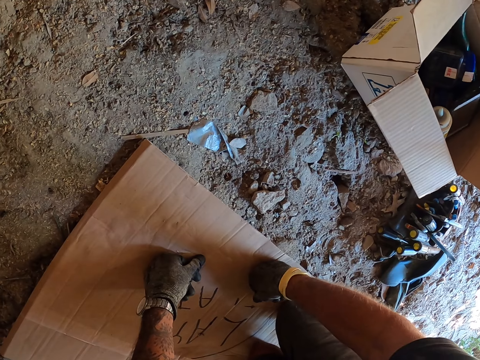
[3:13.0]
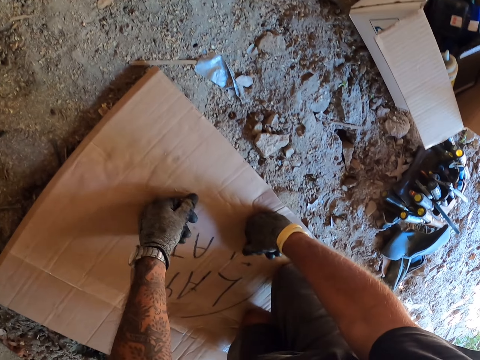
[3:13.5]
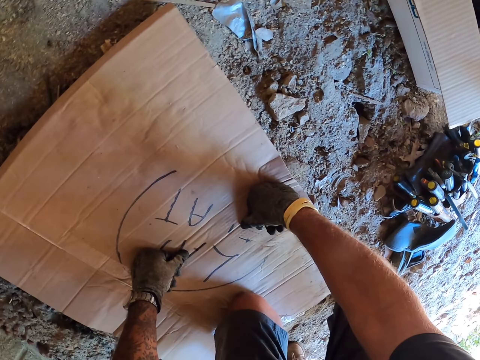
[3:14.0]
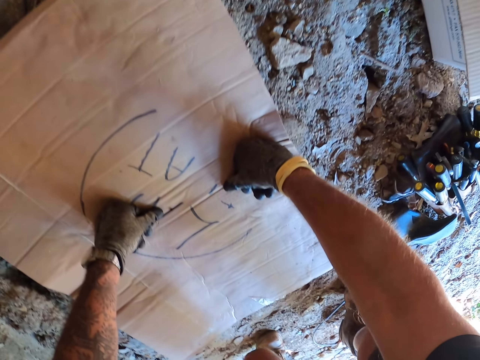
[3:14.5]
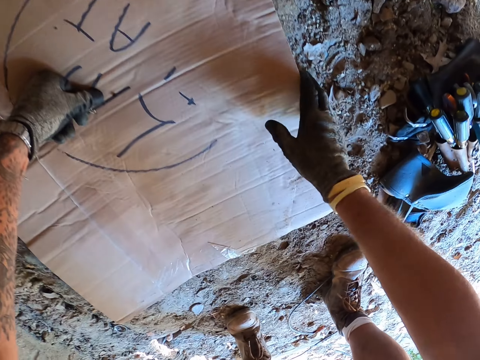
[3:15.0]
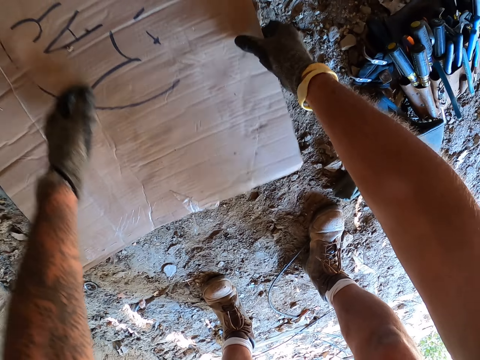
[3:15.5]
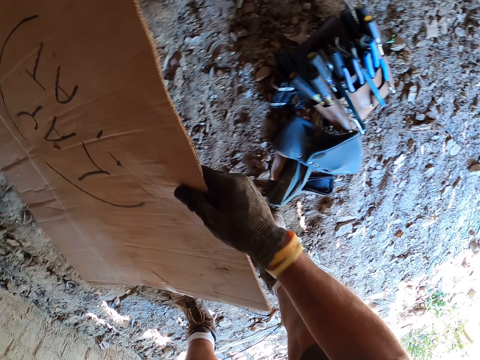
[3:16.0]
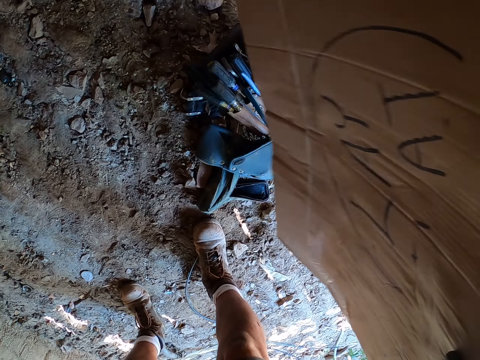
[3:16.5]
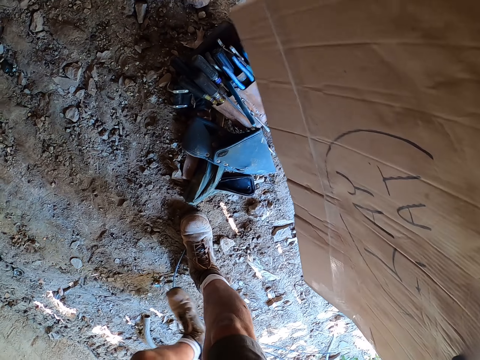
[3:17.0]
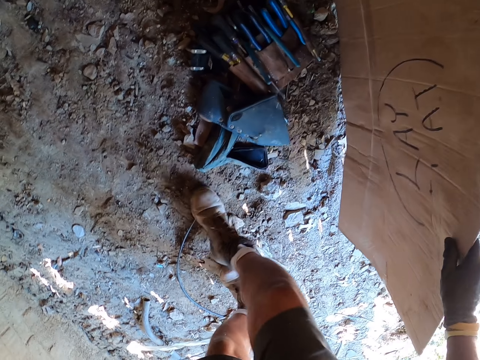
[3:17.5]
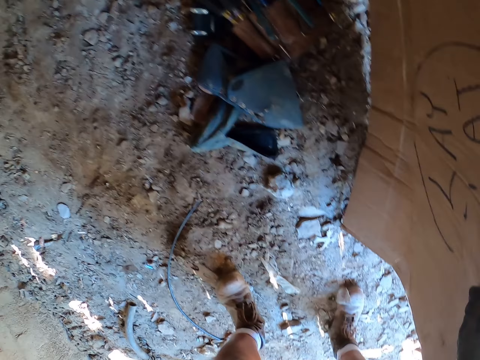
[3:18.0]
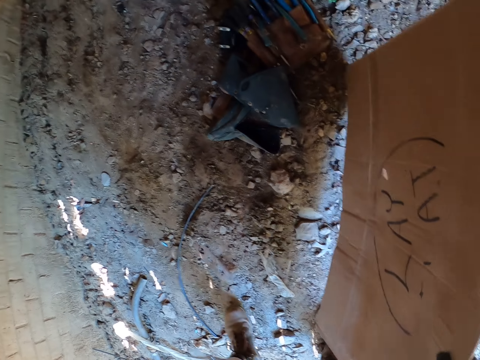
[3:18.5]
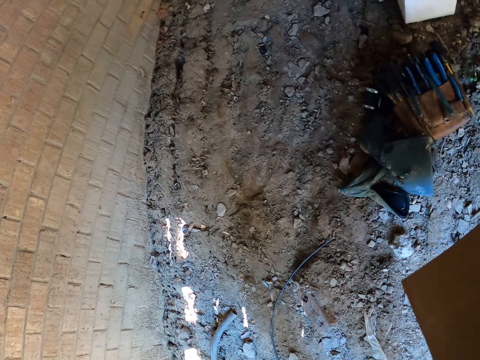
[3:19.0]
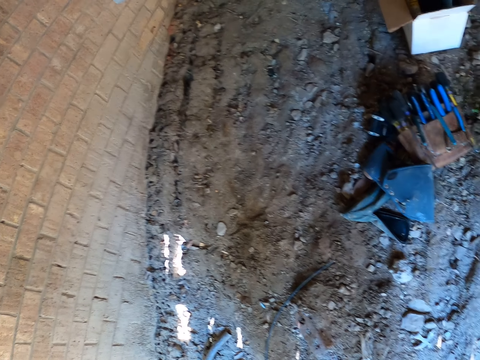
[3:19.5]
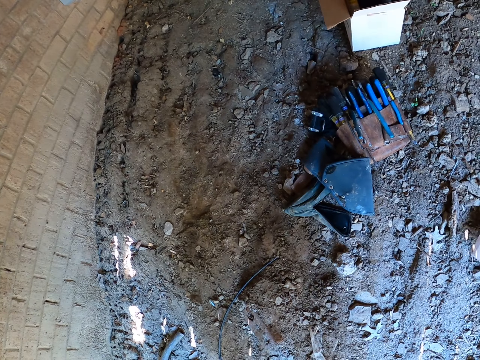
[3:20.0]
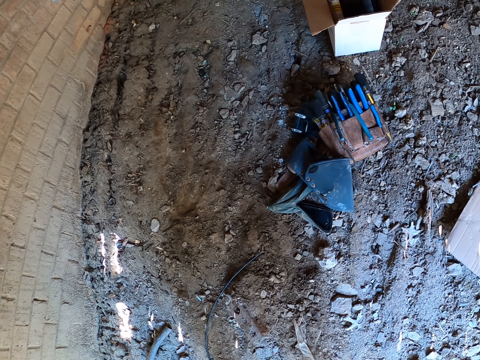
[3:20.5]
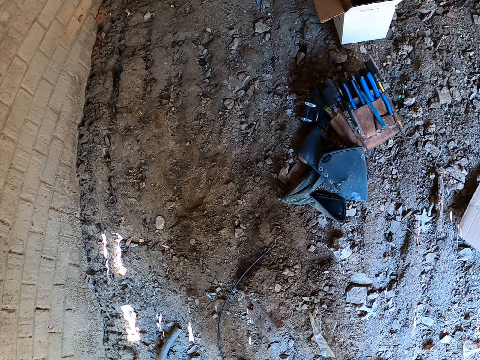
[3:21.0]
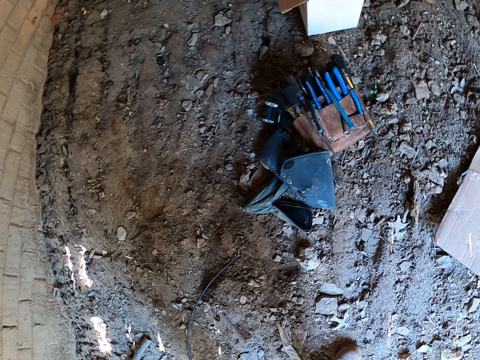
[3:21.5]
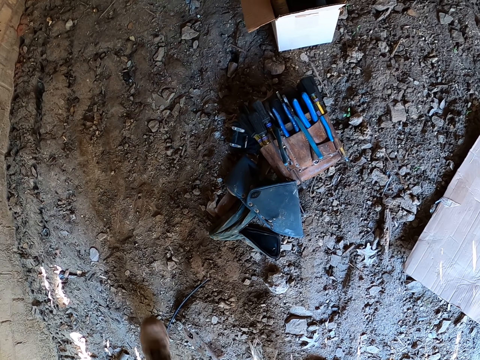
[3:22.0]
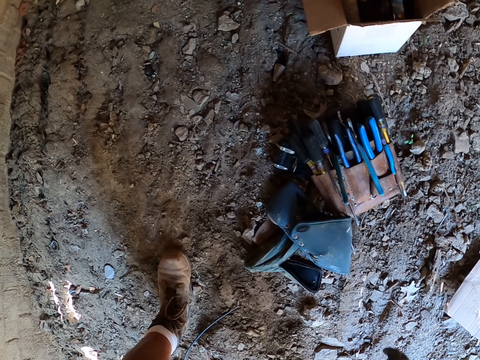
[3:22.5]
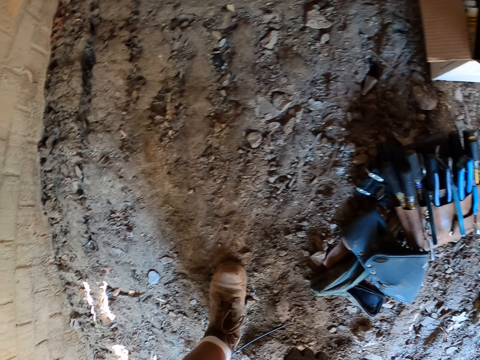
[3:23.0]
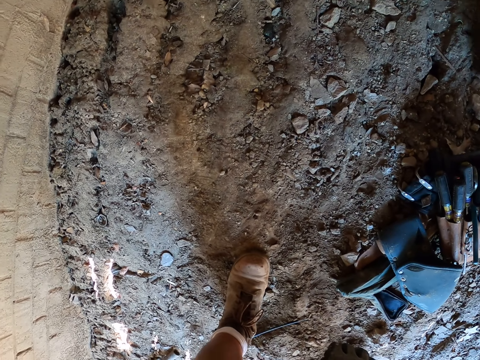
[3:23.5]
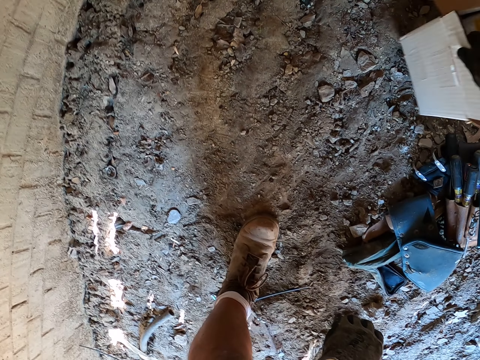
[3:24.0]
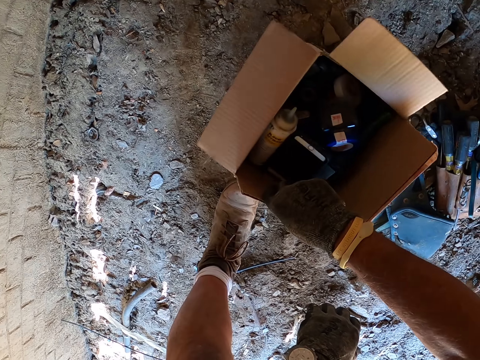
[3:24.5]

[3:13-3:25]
The camera wearer moves and stands up. They pick up a carton box or cotton. They walk. They put down the cotton. They pull the box.

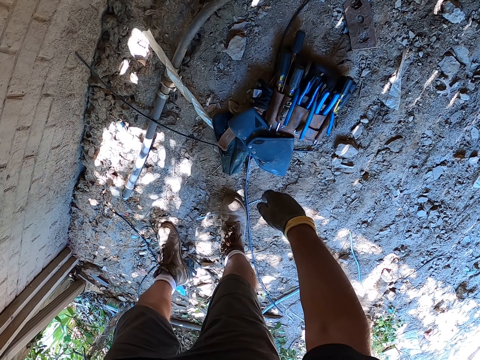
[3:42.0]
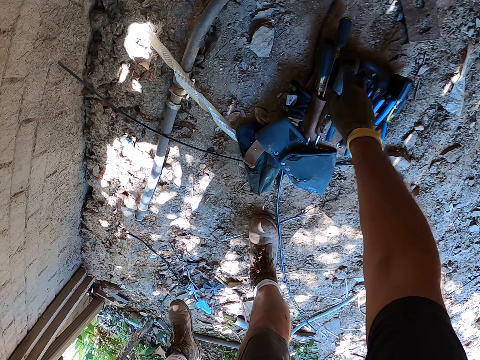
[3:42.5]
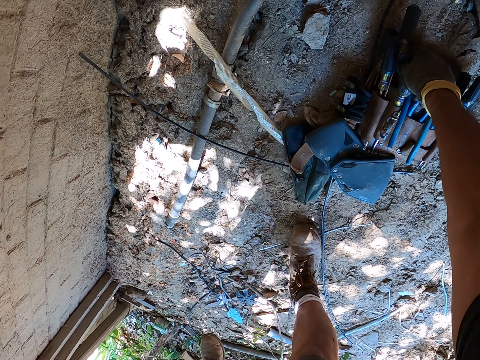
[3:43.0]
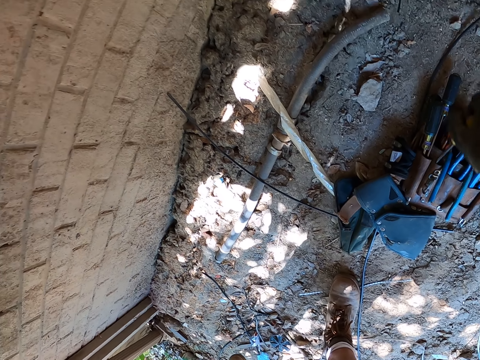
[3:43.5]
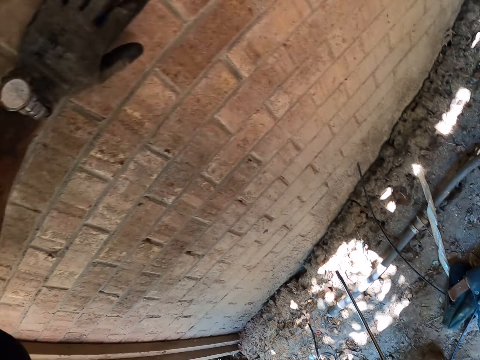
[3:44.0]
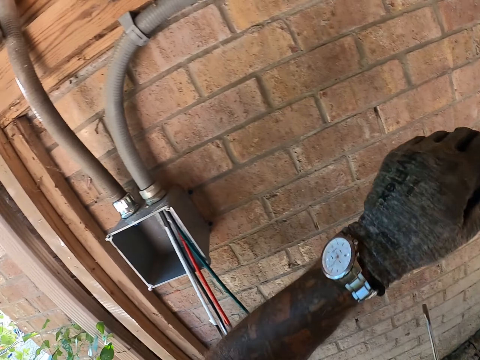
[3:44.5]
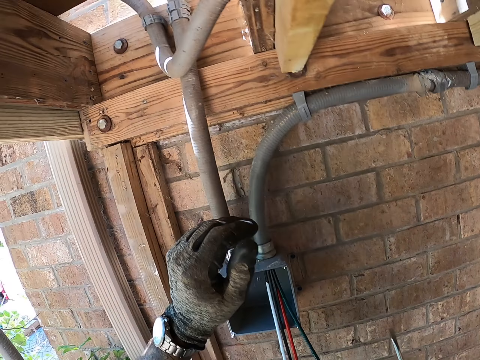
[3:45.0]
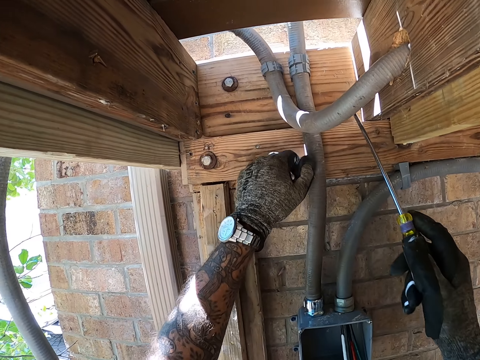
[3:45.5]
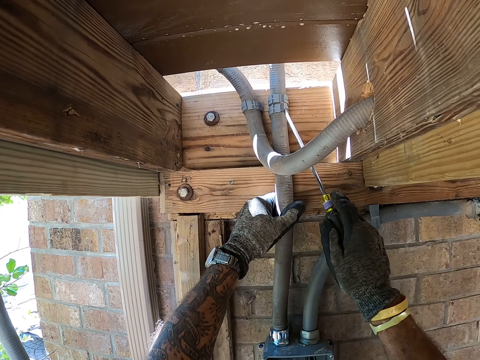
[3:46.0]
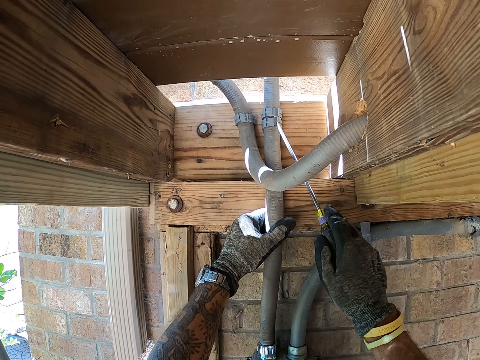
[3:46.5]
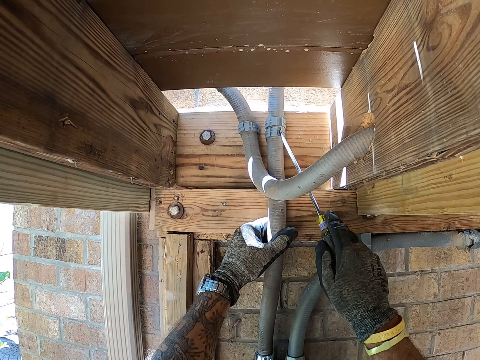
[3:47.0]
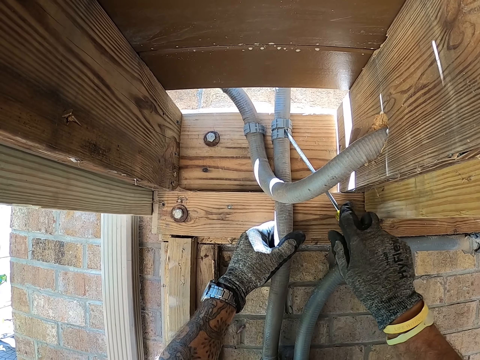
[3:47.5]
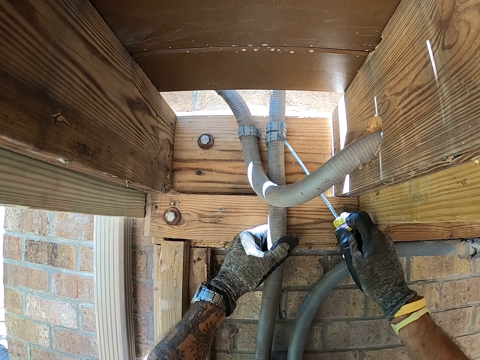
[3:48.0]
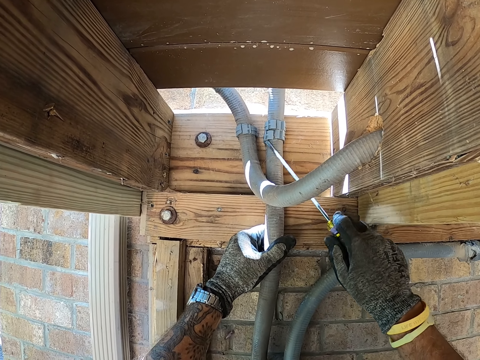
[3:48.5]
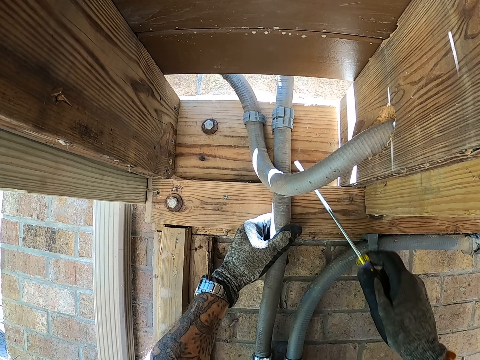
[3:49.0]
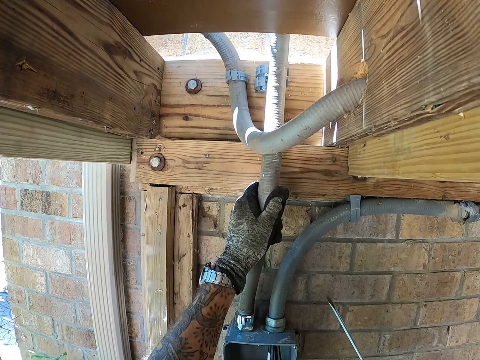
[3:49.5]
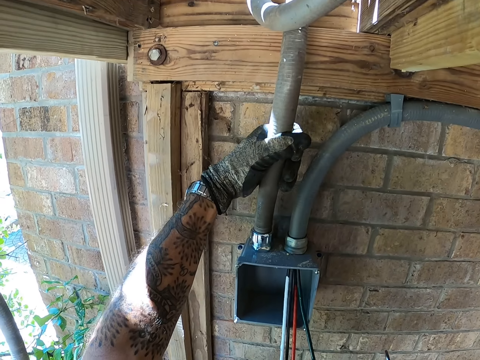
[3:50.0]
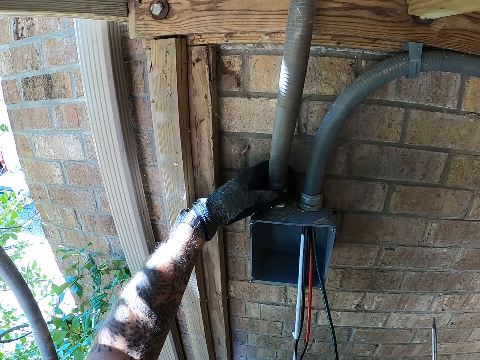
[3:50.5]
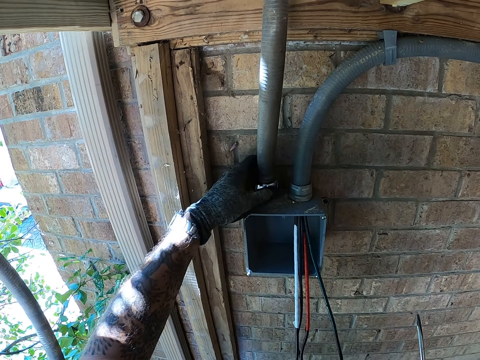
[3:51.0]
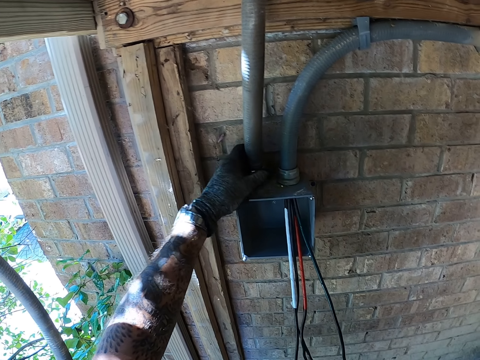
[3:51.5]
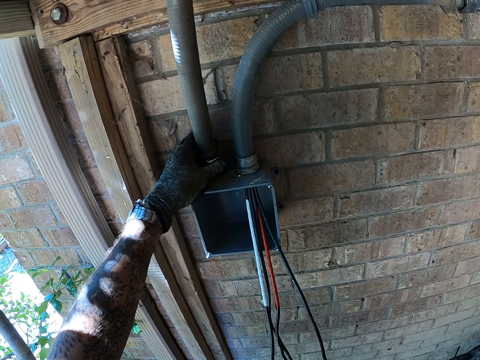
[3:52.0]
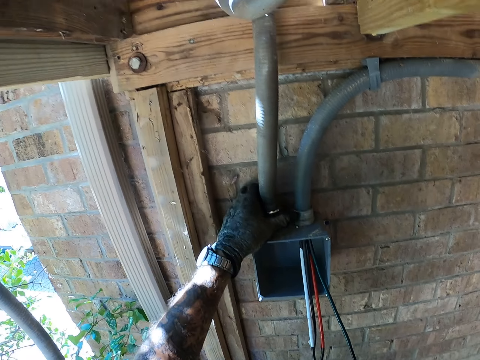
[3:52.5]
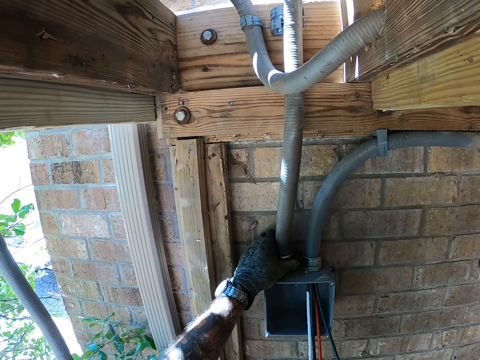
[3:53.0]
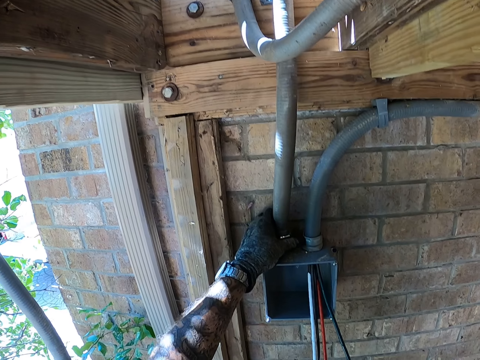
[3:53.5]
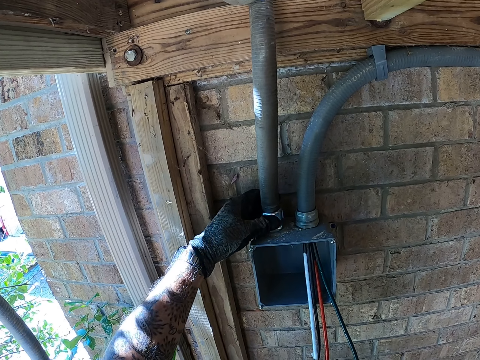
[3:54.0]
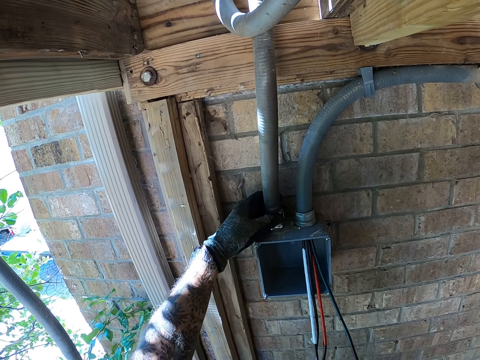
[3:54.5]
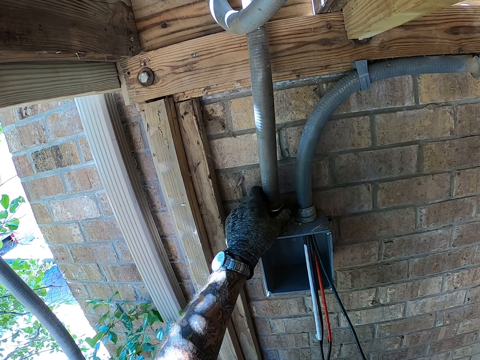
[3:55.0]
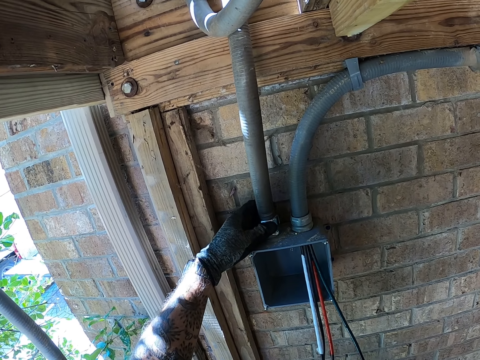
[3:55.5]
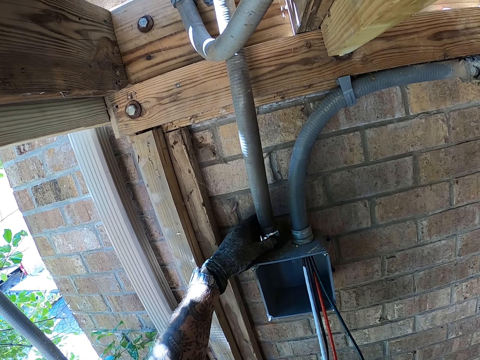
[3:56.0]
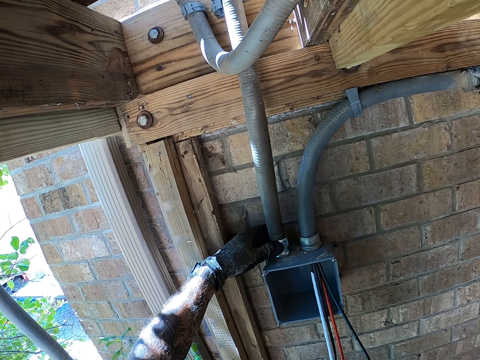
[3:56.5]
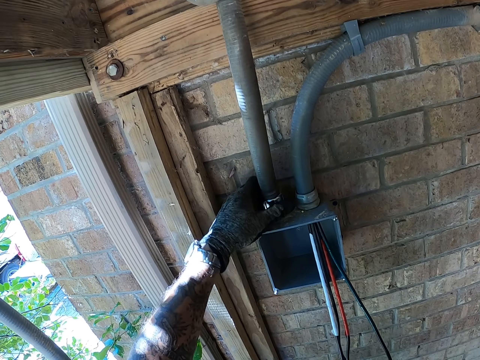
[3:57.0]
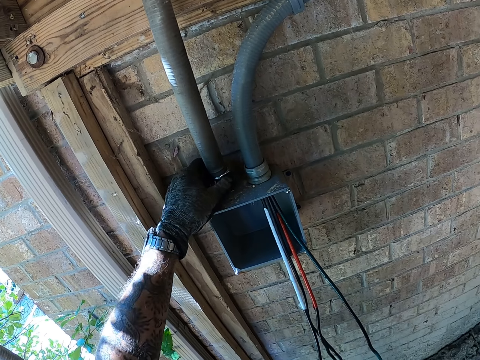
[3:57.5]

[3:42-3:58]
The camera wearer picks up a screwdriver. They look around. They loosen the cable holder.
